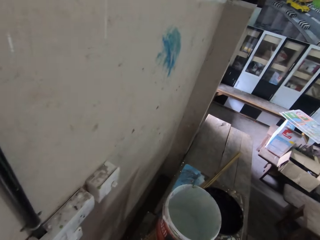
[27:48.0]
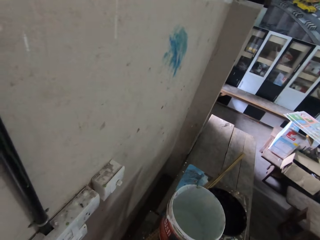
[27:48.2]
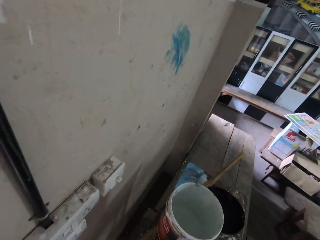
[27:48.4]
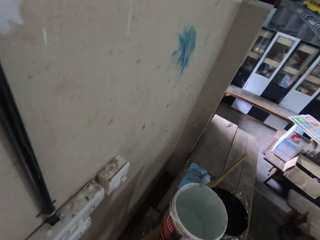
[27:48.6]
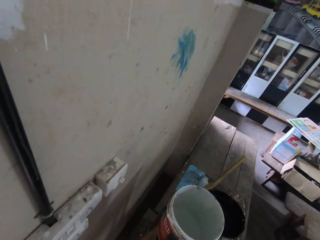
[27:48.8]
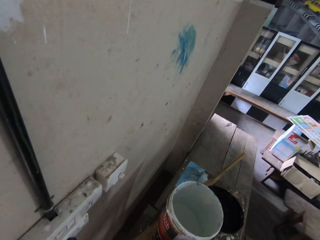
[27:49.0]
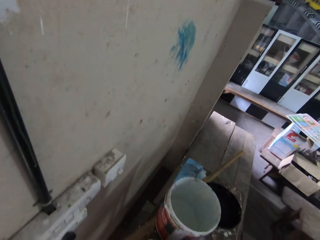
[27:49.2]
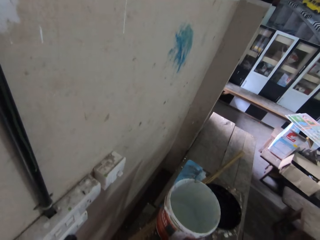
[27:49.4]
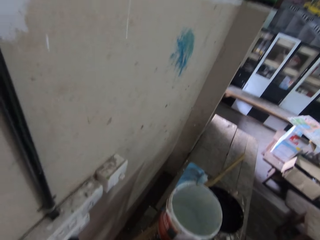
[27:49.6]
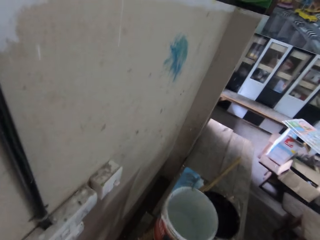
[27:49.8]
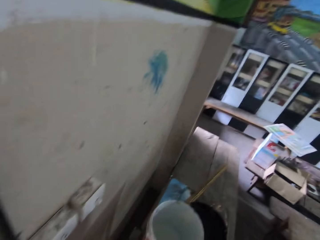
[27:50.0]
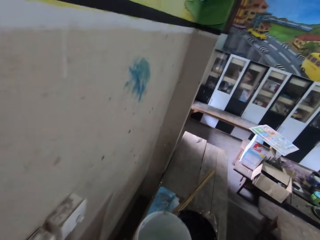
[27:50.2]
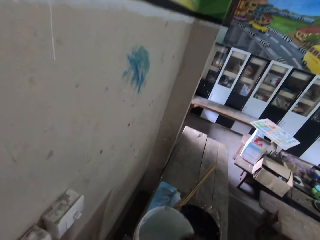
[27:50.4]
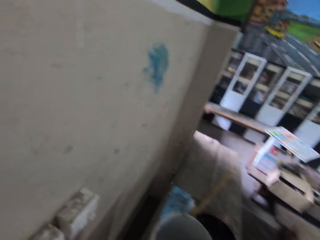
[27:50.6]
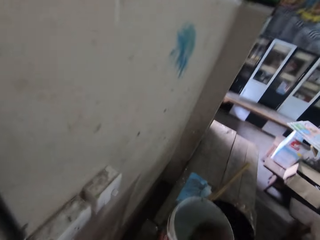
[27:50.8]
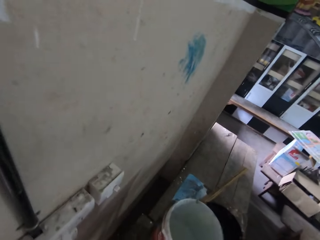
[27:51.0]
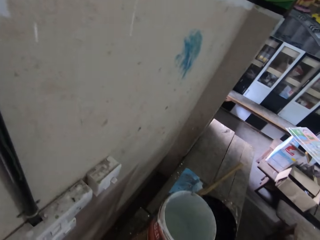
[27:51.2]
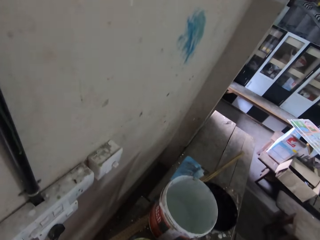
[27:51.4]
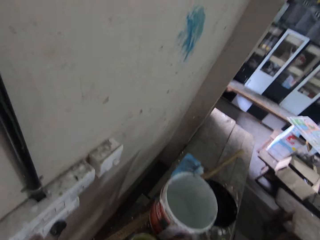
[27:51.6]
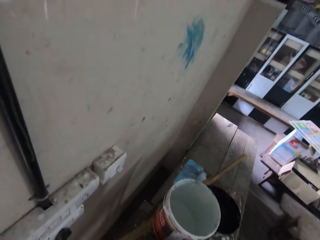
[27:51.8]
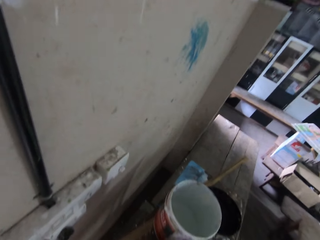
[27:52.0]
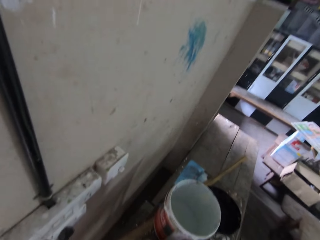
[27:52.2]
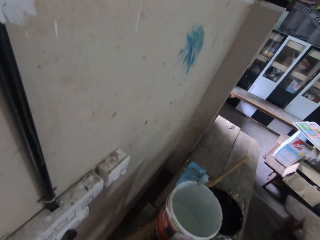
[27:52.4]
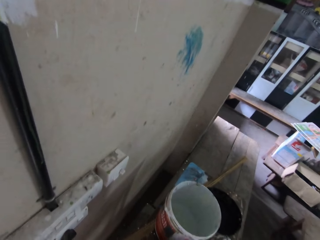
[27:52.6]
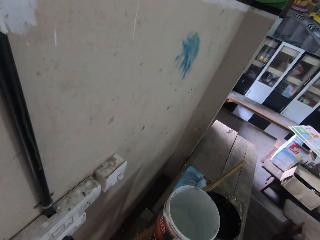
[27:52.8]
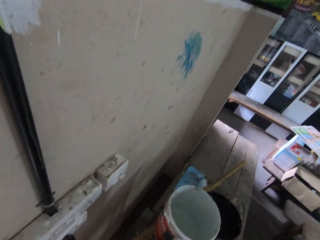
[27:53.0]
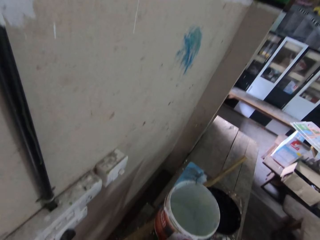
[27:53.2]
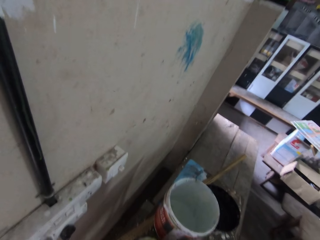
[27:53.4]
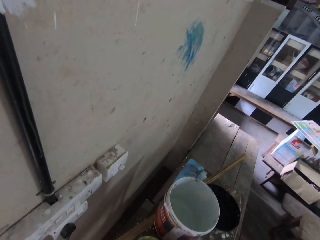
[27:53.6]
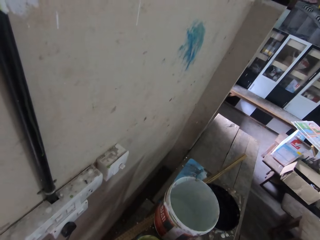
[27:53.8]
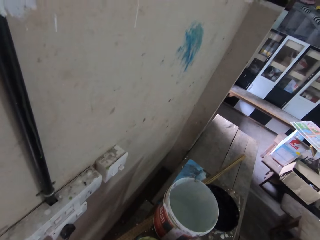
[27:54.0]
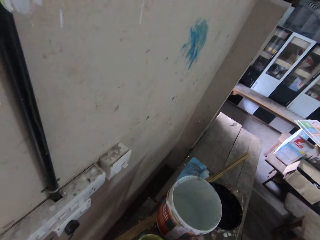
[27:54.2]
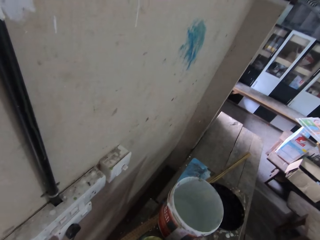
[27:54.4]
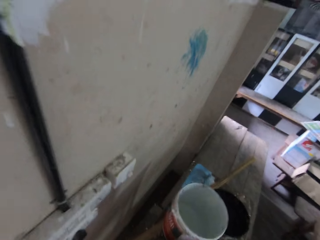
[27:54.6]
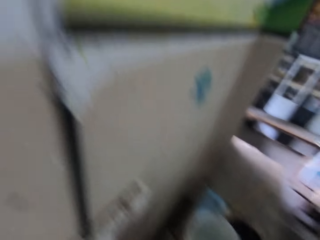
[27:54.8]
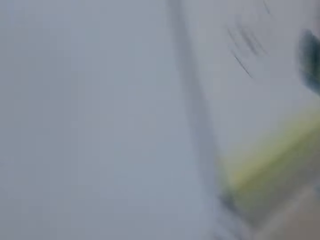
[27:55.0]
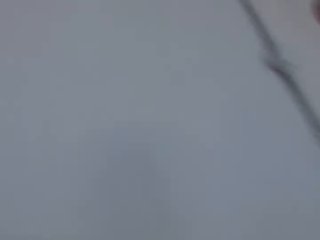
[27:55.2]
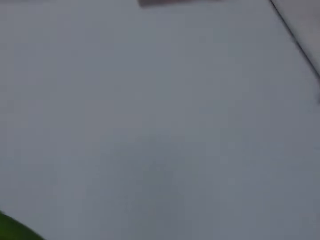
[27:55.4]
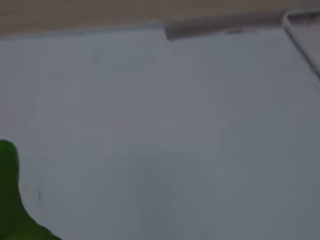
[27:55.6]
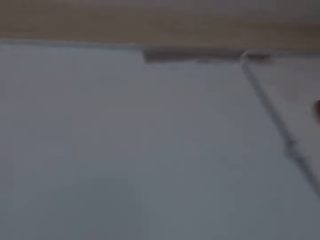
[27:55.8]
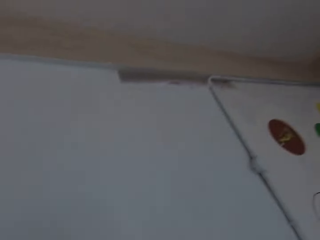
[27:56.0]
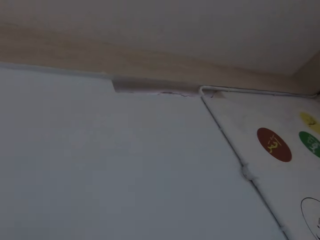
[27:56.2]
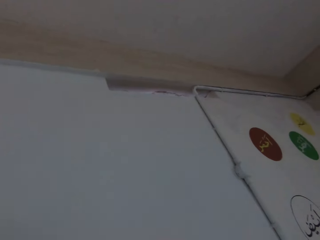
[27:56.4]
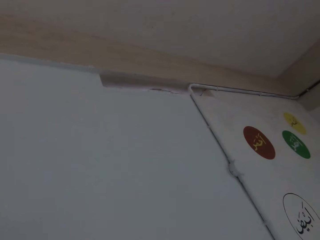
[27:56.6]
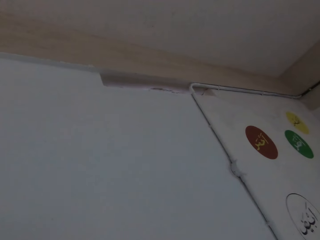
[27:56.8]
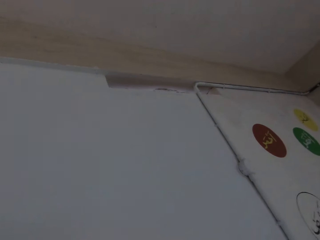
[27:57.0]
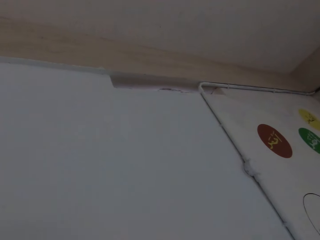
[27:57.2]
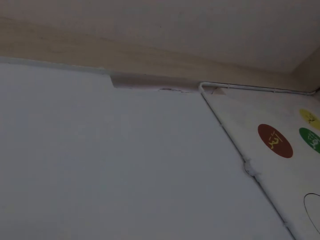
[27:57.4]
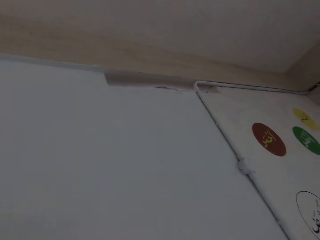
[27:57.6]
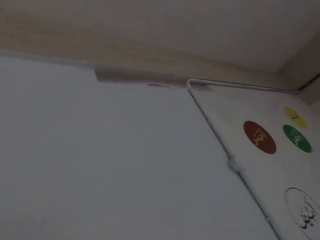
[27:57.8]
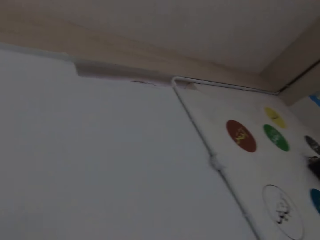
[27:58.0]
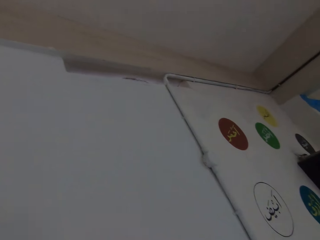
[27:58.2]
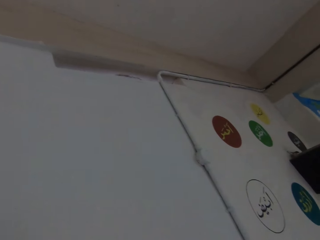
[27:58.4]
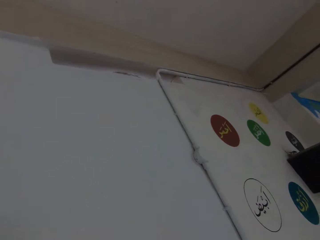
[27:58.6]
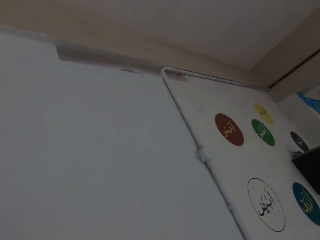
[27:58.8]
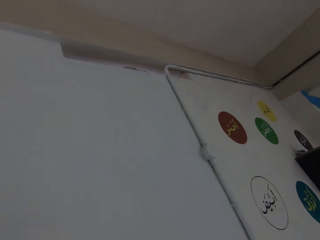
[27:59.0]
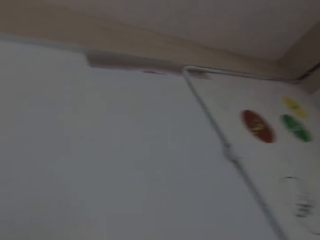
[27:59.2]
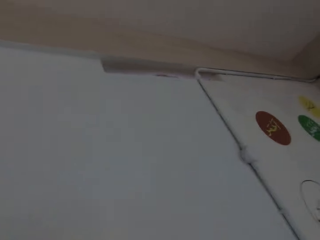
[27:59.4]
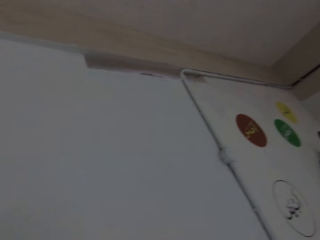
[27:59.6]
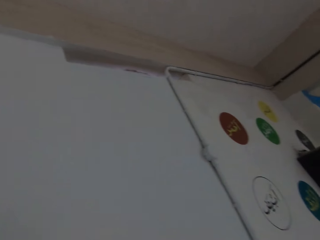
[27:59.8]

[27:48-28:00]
The camera wearer does something. He dips the paintbrush in the paint. He paints the wall with the paintbrush in his right hand.

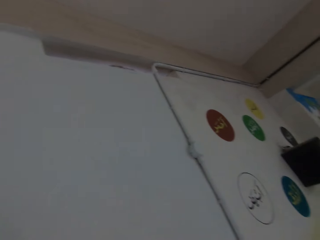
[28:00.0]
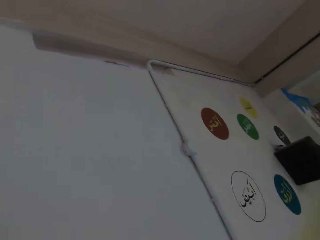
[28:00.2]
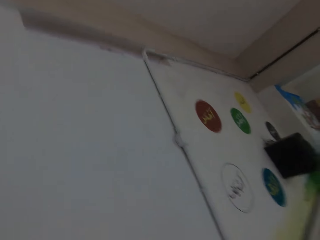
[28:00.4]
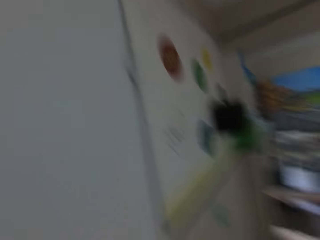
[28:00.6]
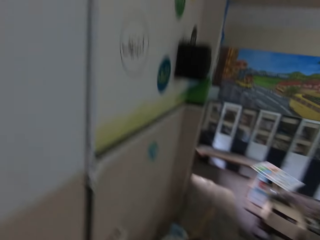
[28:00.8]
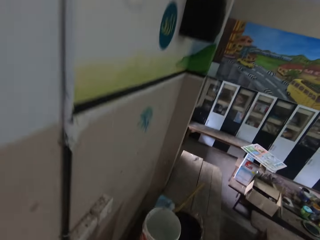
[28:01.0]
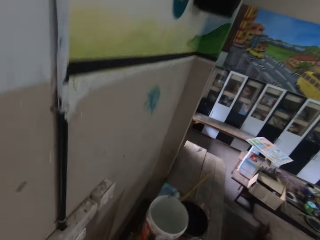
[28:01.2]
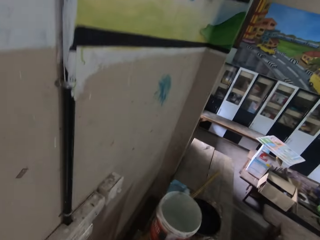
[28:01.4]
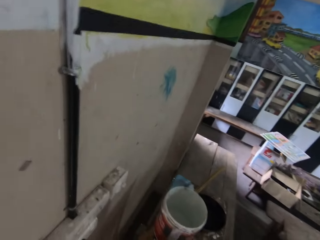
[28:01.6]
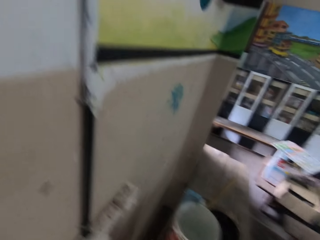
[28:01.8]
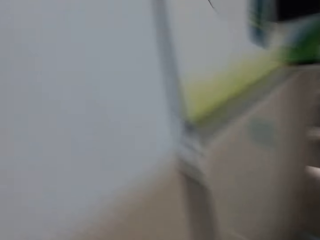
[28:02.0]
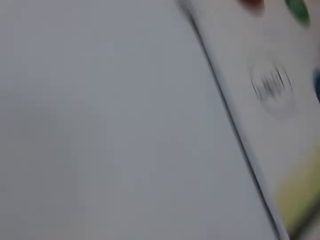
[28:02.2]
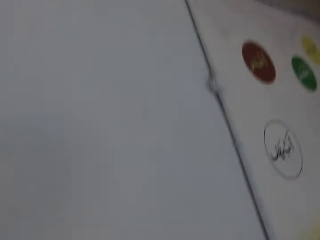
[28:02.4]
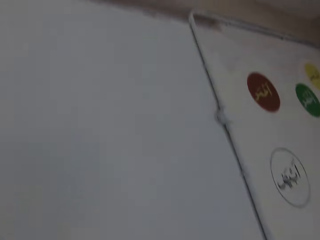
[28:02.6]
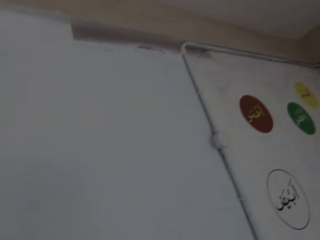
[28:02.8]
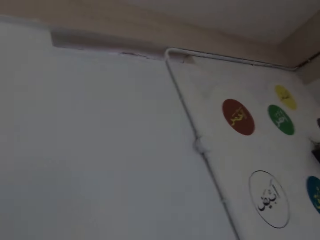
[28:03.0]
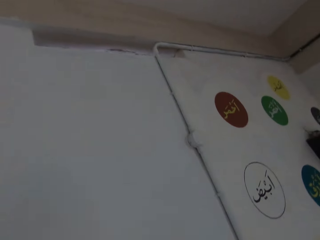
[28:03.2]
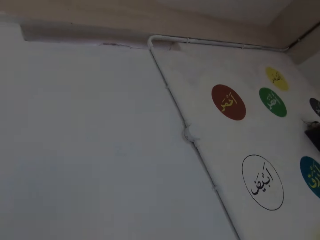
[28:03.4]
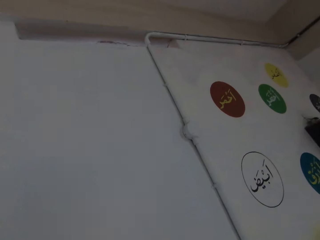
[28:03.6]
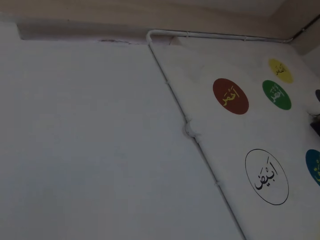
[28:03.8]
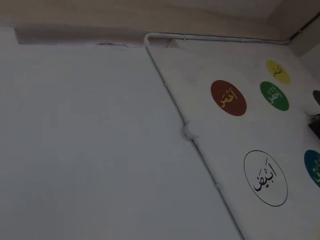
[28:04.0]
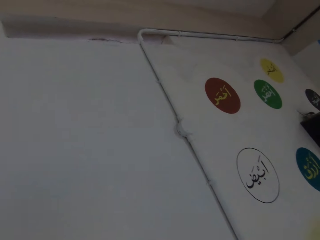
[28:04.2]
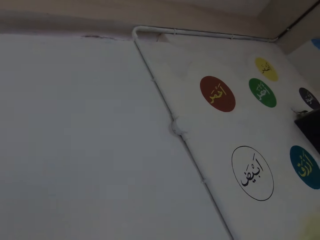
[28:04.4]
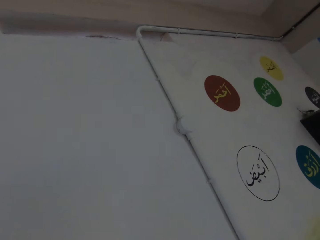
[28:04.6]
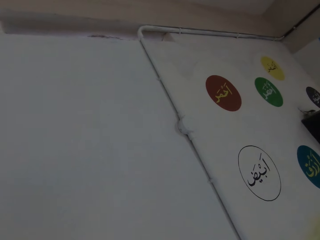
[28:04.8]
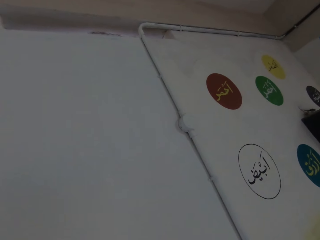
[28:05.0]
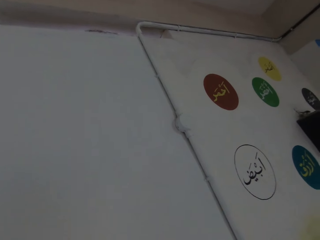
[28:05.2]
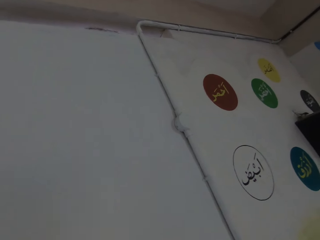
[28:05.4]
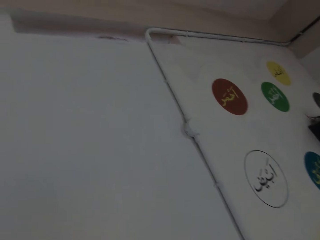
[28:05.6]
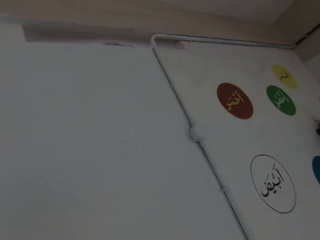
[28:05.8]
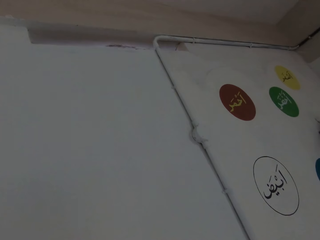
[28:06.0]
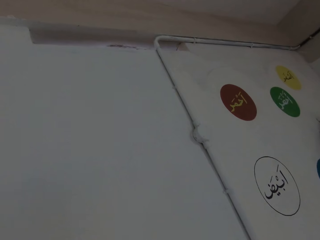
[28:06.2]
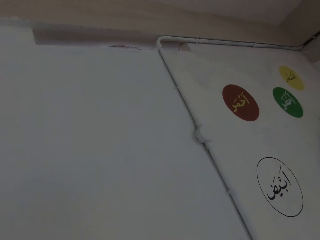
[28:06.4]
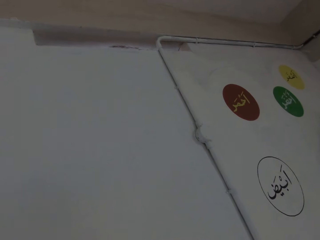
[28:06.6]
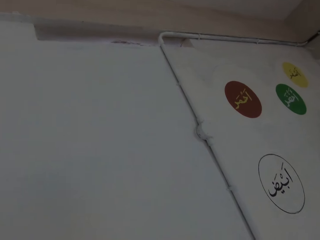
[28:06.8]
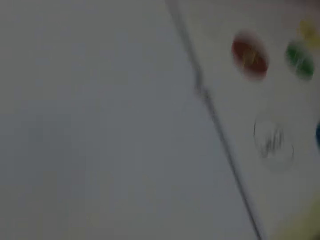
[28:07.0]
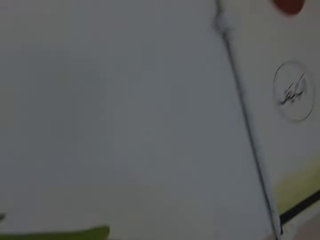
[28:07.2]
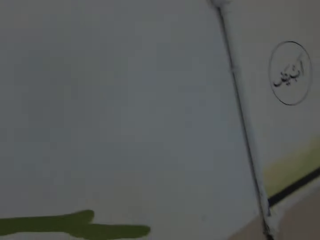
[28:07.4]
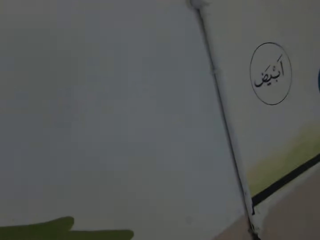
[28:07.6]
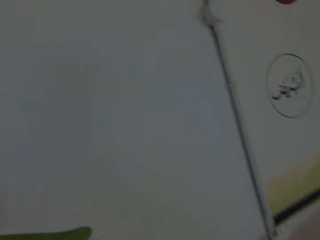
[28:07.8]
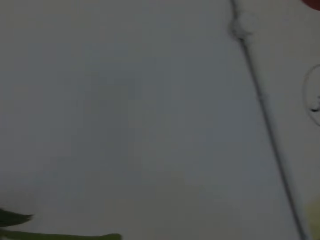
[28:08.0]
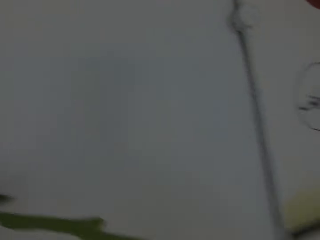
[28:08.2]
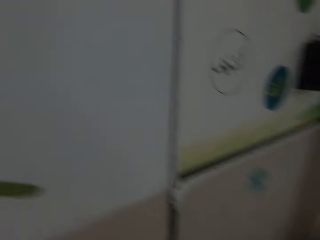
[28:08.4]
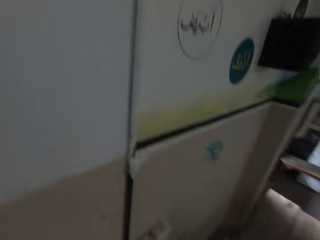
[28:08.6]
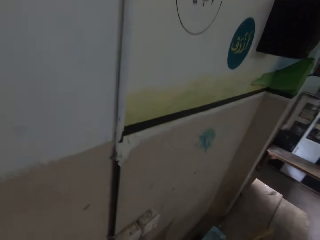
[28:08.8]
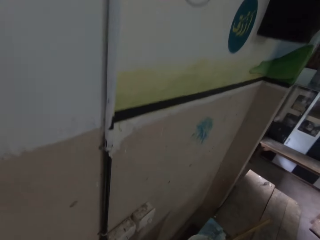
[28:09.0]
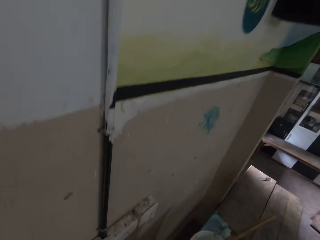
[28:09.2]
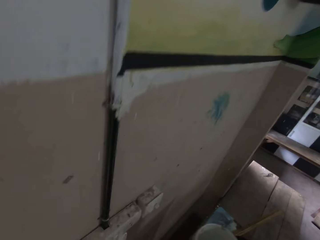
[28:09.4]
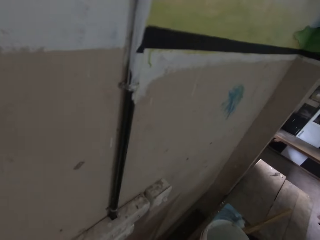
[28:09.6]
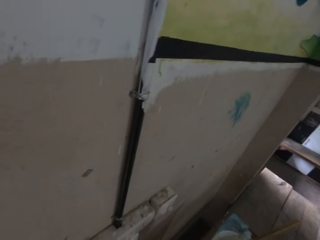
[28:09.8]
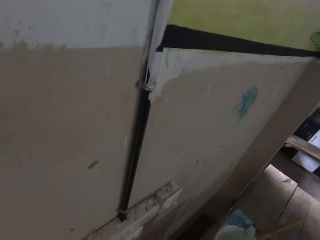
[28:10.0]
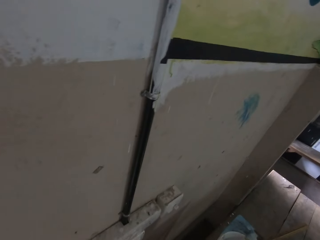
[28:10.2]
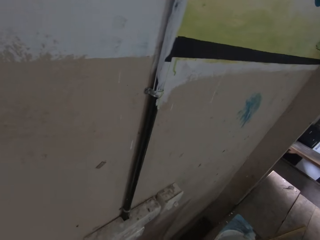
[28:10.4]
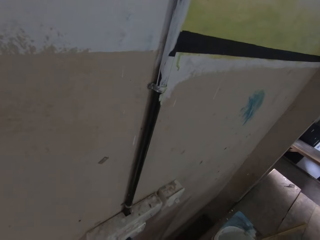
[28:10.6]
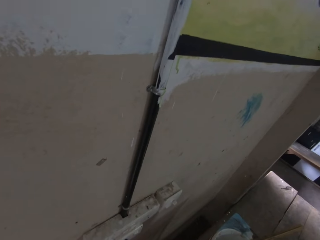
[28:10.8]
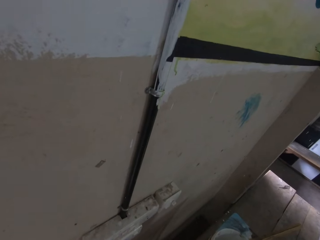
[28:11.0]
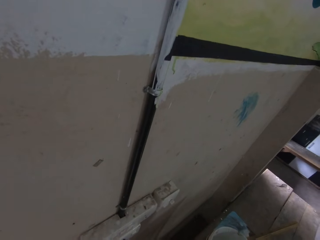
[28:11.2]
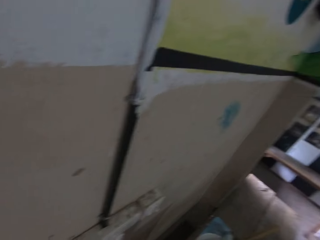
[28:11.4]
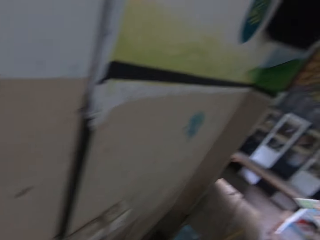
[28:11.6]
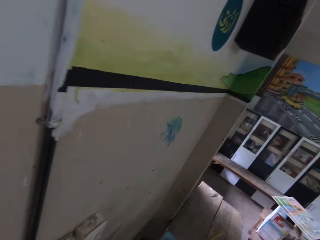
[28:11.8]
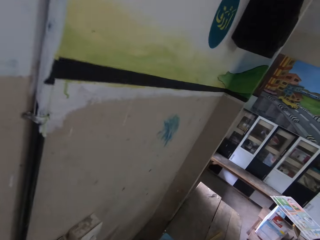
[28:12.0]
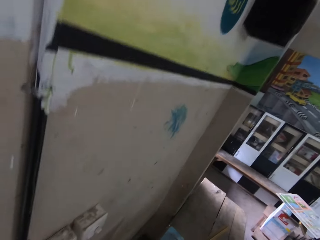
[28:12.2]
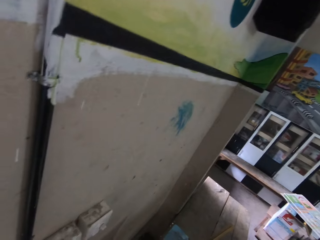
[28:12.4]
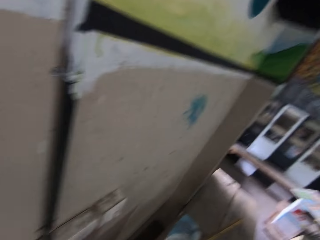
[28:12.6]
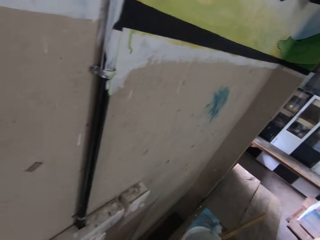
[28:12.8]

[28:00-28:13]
The camera wearer loads paint on the paintbrush in his right hand from the paint bucket. He paints the wall with the paintbrush in his right hand. He does something. He loads paint on the paintbrush in his right hand from the paint bucket.
